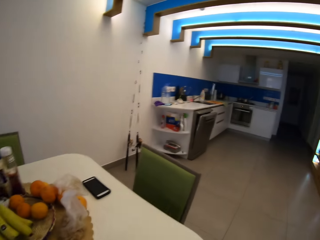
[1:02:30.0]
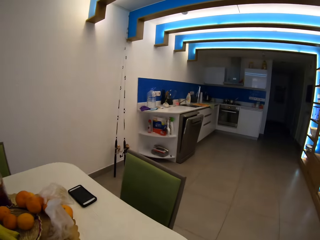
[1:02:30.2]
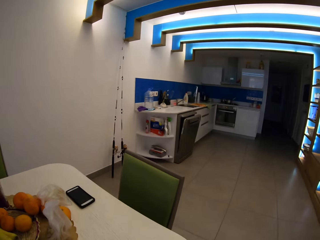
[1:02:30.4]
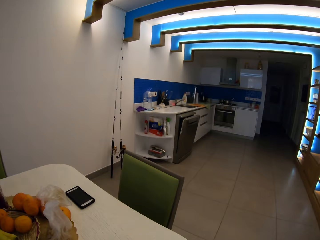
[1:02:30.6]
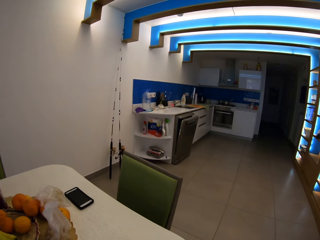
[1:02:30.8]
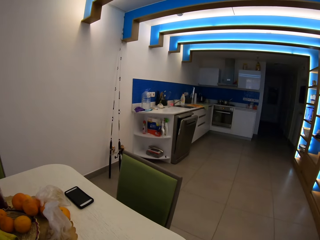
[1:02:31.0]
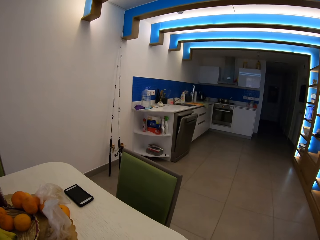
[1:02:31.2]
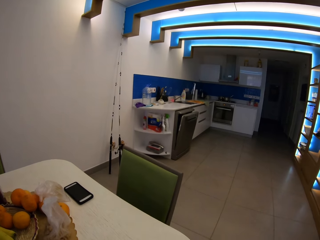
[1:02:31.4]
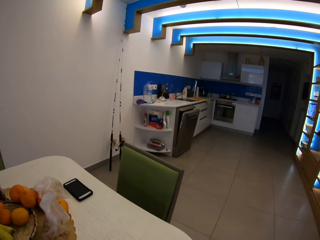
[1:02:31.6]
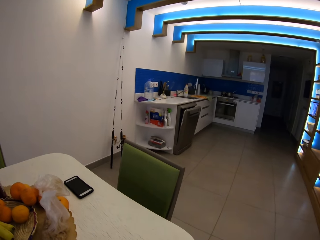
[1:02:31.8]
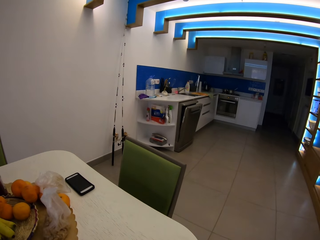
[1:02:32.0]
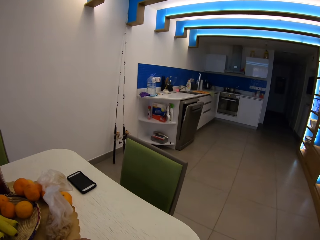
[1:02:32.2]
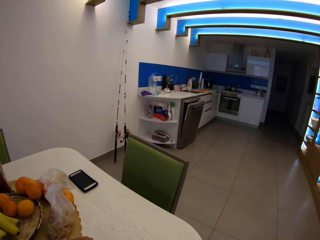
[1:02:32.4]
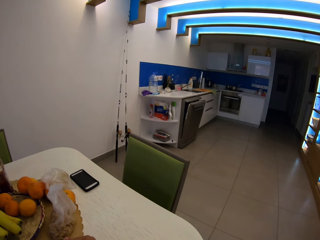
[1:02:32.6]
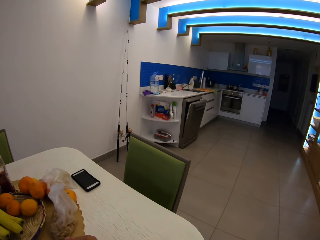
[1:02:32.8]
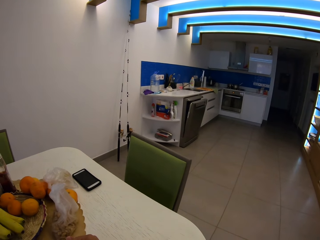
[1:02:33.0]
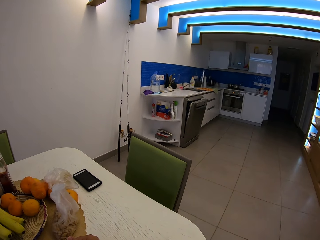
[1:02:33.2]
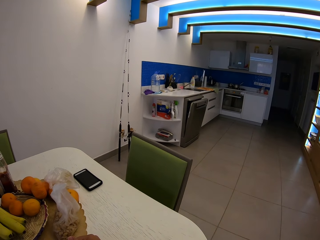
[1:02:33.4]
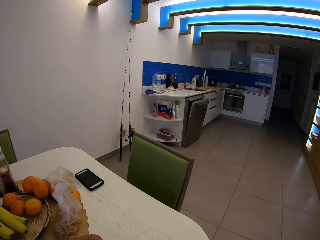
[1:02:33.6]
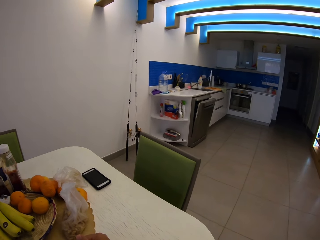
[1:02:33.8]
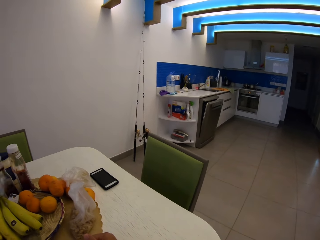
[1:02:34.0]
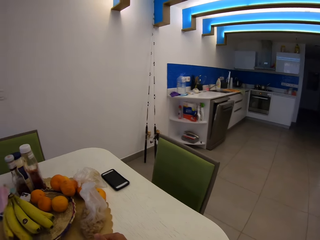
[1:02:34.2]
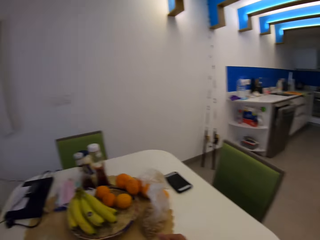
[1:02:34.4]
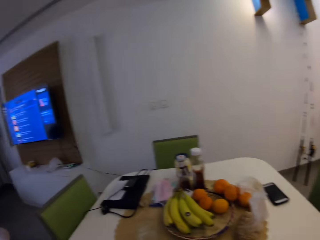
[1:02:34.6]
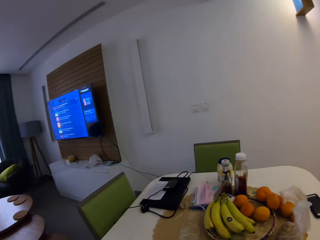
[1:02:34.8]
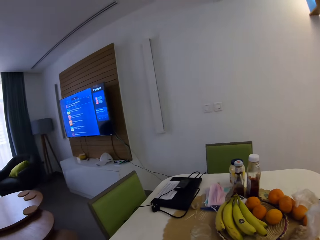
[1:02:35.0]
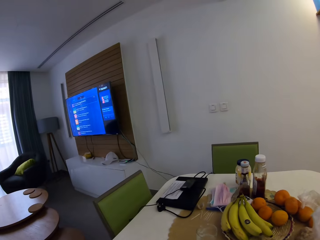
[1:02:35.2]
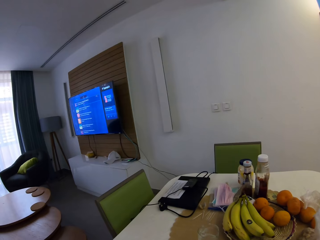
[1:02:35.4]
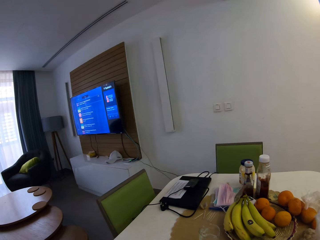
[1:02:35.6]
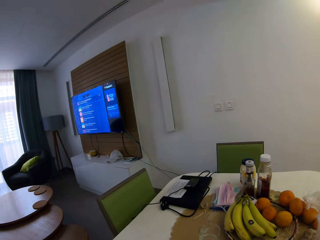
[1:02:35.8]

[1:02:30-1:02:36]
The camera wearer looks around.

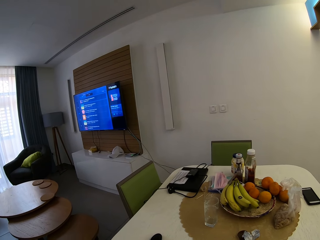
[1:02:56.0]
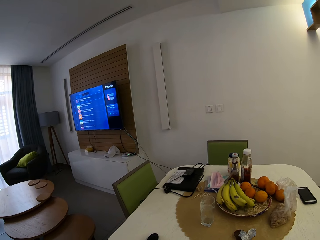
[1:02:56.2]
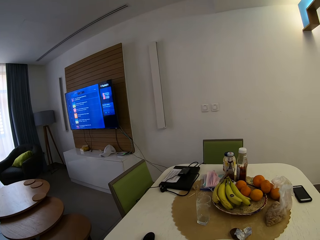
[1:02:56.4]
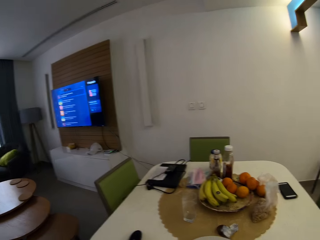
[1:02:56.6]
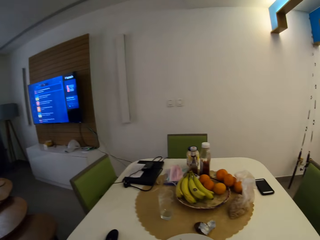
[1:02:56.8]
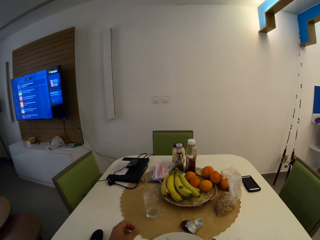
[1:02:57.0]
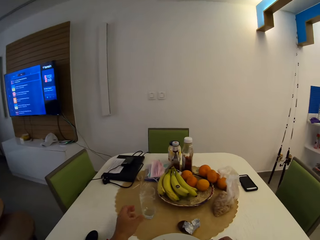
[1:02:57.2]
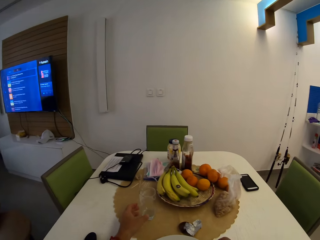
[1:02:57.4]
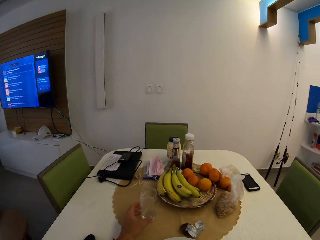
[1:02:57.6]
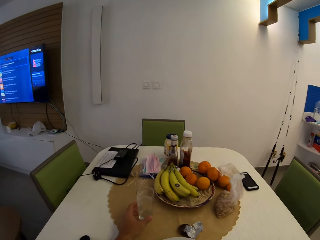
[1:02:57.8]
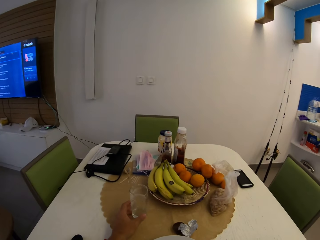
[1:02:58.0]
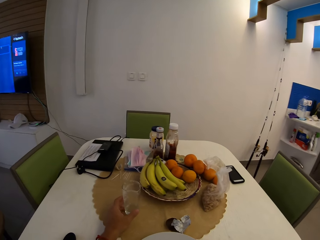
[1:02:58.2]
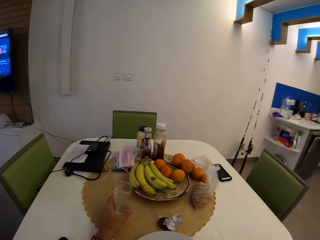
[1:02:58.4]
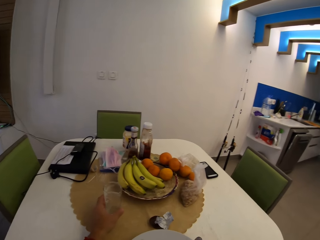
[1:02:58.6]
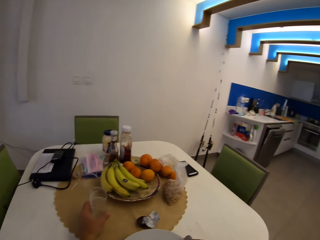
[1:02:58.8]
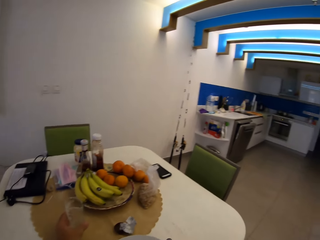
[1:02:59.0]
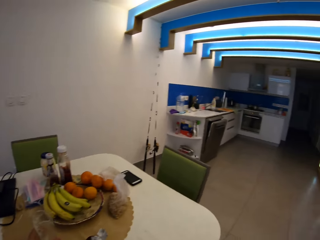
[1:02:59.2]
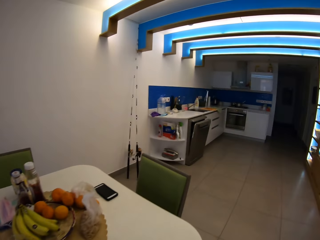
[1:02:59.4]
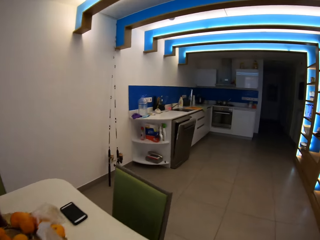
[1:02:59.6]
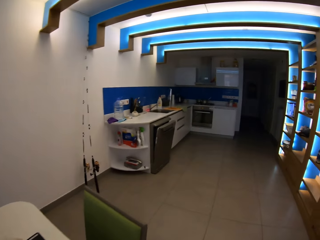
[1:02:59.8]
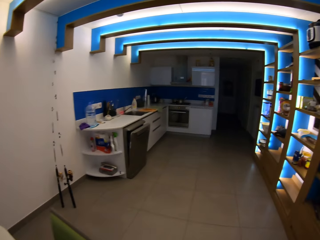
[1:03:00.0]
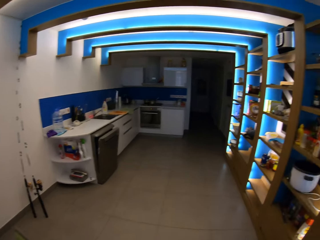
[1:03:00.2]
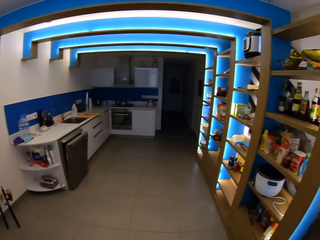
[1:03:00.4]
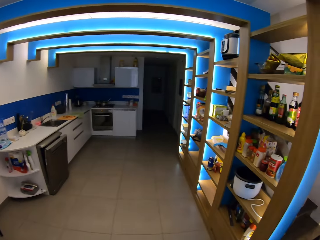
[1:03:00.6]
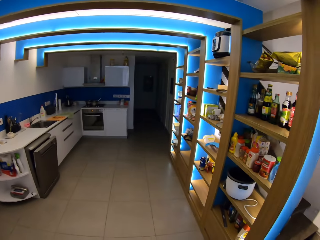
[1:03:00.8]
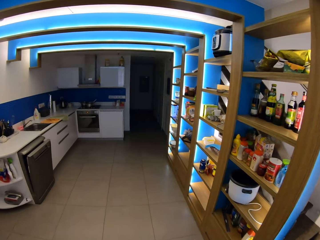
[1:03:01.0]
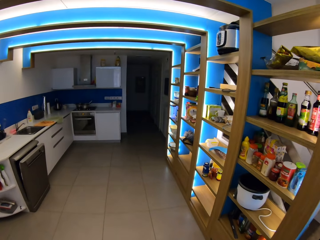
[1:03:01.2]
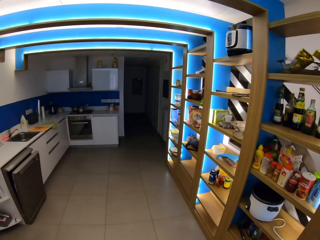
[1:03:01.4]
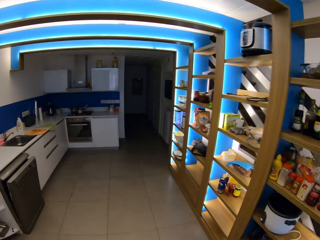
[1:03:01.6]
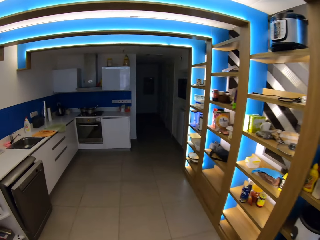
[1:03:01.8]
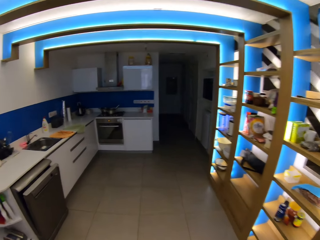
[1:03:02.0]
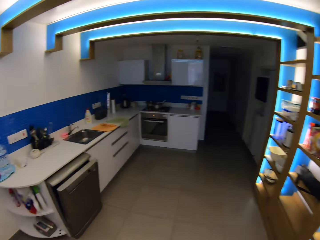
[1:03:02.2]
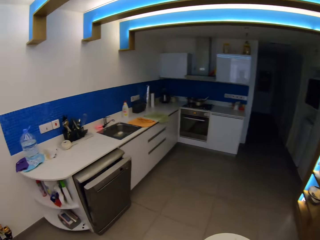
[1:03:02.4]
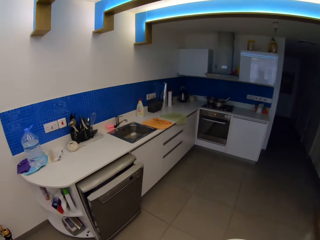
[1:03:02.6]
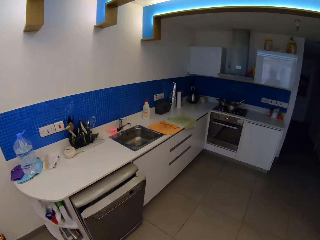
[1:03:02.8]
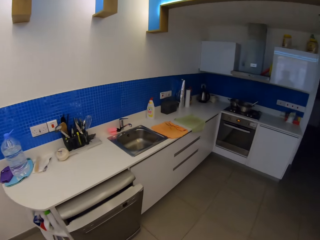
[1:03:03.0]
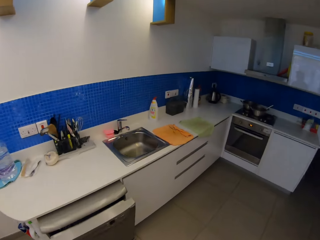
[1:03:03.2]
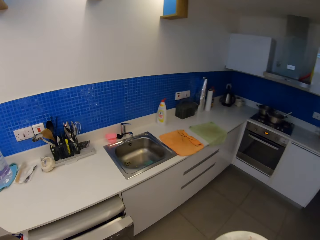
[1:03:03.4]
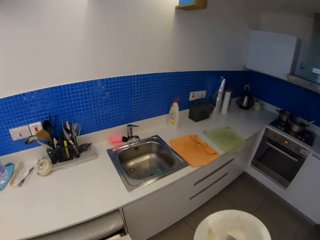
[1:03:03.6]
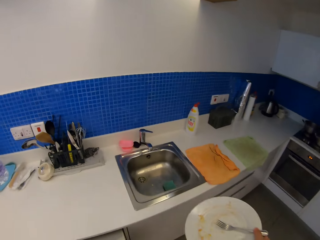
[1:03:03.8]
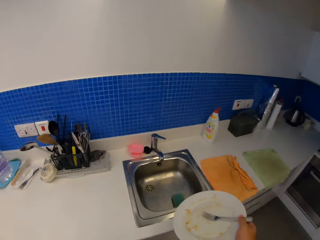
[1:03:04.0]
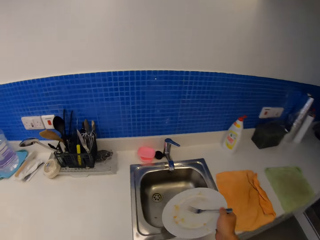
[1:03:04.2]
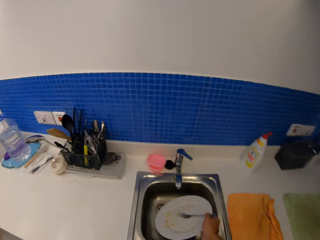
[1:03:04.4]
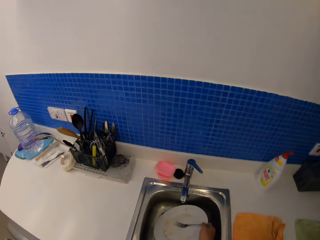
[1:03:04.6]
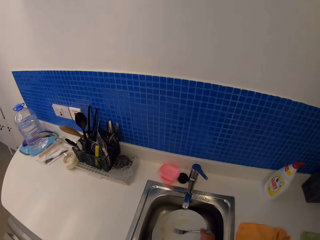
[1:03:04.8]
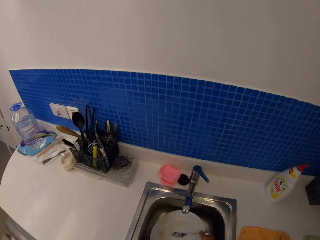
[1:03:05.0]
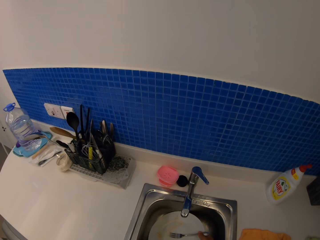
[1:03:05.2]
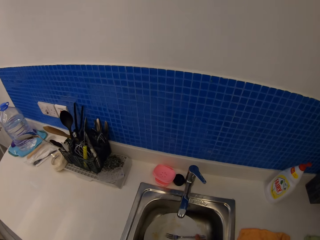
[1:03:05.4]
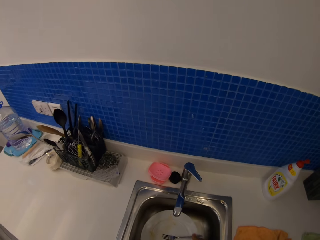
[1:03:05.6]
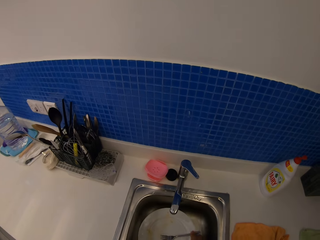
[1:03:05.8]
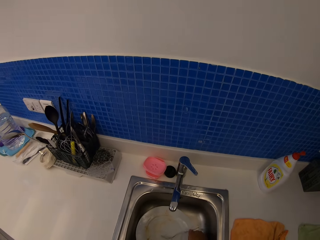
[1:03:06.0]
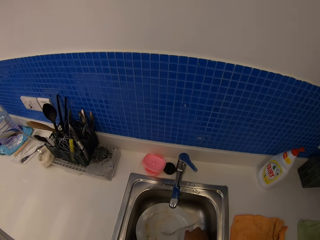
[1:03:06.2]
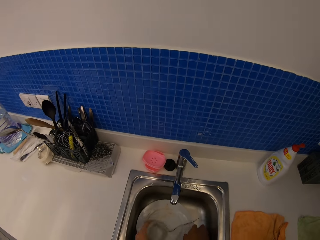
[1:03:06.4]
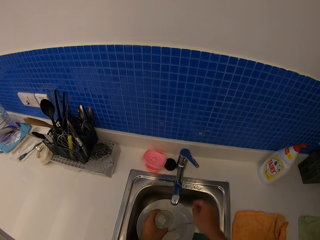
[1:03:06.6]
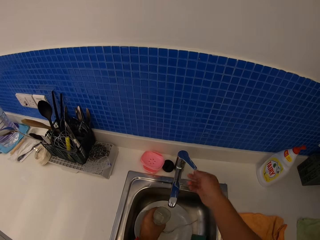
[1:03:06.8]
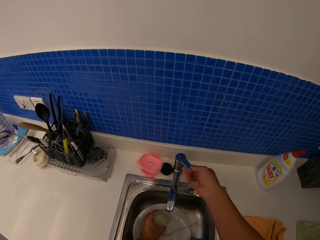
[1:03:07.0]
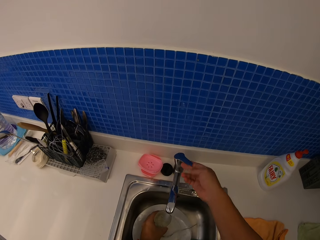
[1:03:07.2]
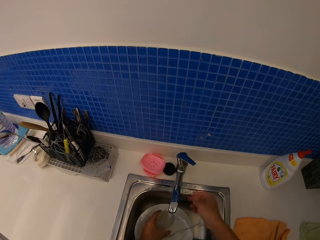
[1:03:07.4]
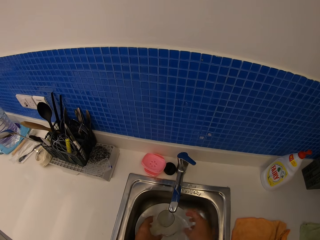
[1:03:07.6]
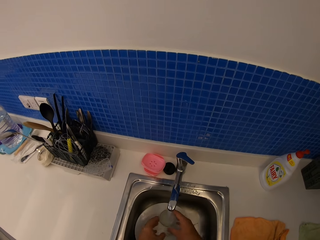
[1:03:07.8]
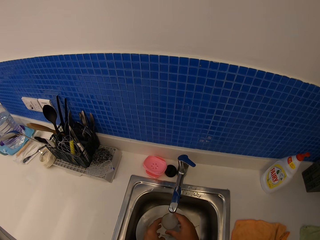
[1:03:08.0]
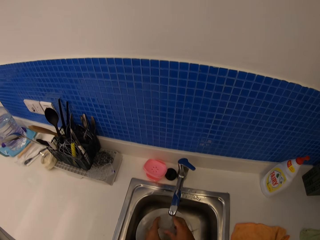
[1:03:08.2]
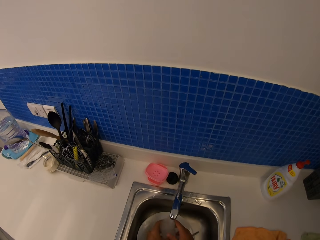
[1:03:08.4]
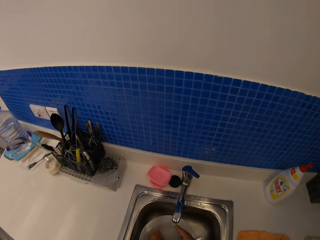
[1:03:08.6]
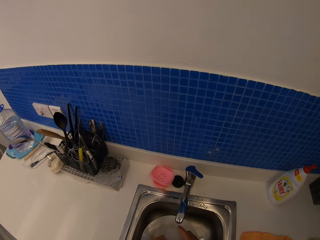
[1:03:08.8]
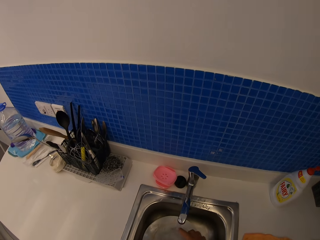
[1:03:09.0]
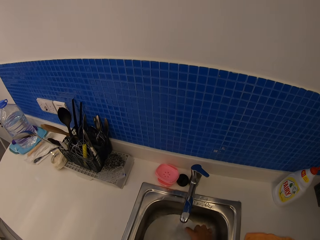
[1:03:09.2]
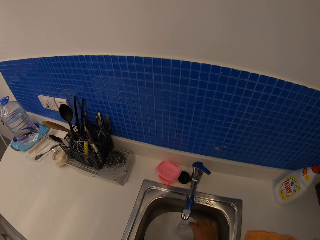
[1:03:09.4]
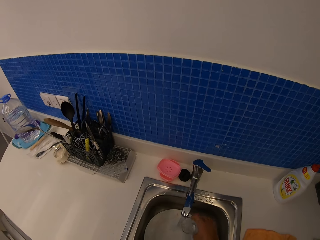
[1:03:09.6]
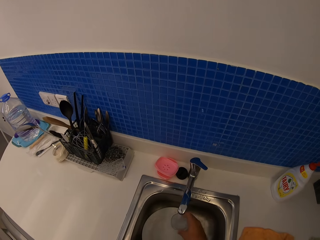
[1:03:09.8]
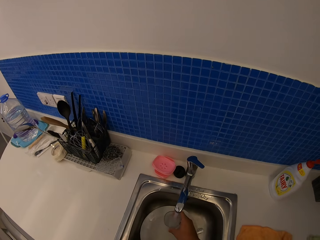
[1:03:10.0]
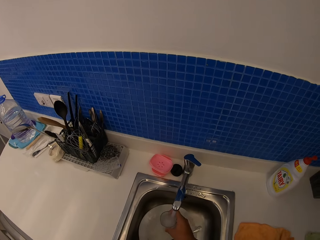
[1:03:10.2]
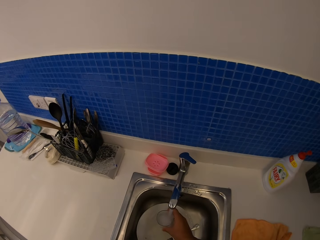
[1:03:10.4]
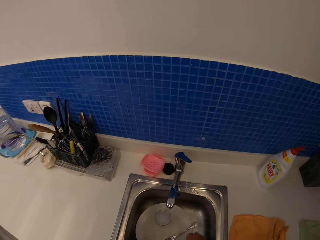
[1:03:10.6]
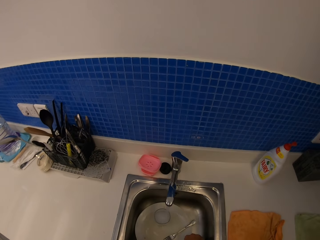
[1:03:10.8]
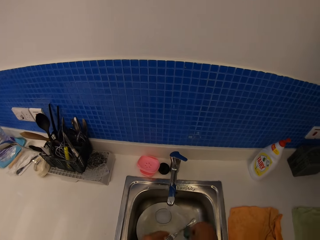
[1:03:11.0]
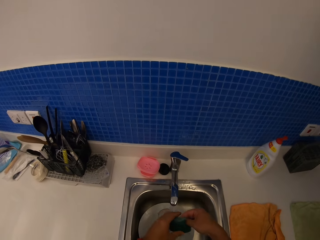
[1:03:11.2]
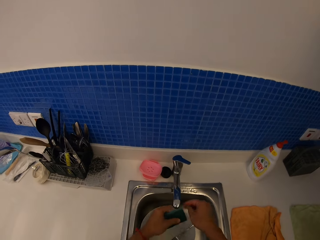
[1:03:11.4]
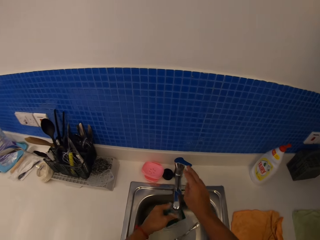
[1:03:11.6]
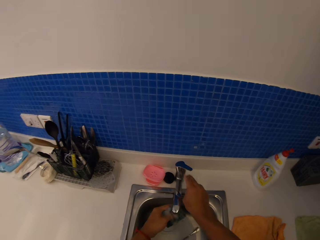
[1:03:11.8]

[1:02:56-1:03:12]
The camera wearer picks up the glass and picks up the plate. They stand up and walk. They put the plate in the sink and put the fork in the sink. They hold the glass, open the tap water, wash the glass and pick up the Super Brite.
